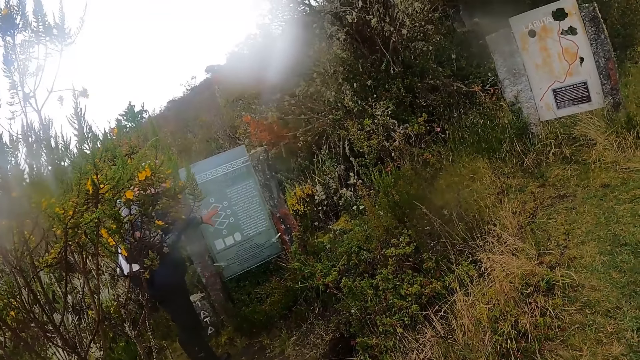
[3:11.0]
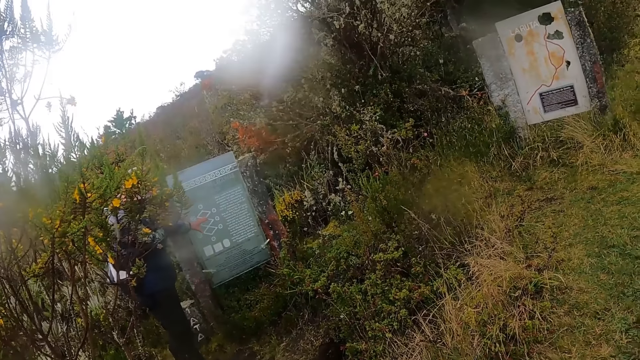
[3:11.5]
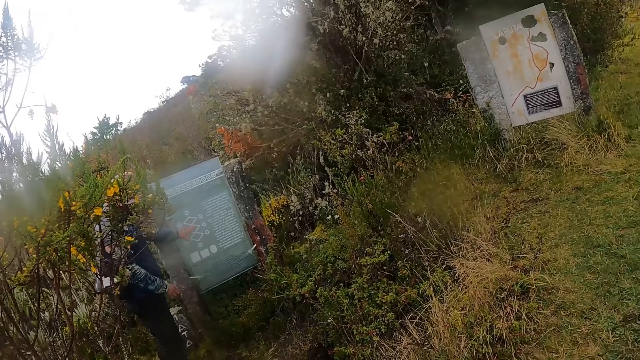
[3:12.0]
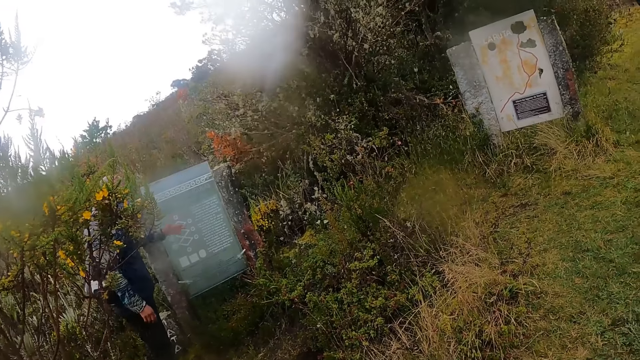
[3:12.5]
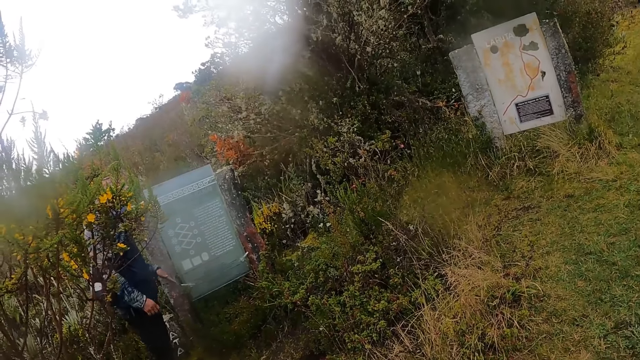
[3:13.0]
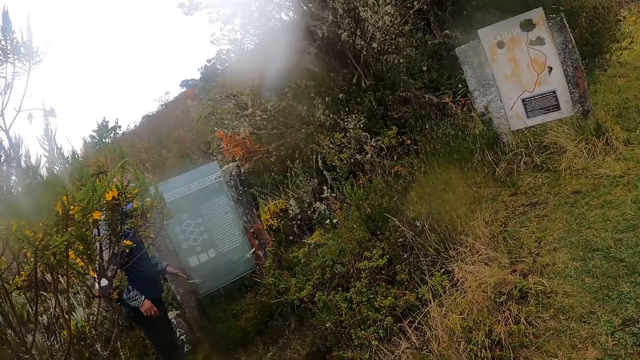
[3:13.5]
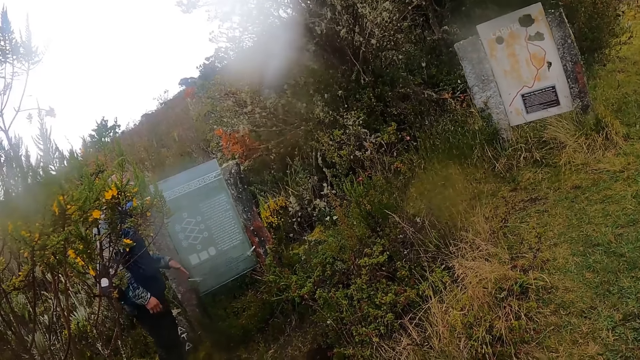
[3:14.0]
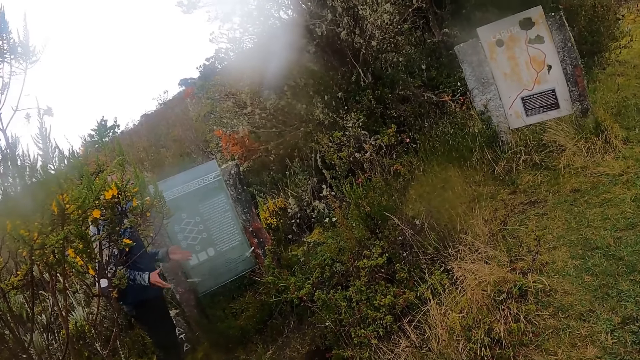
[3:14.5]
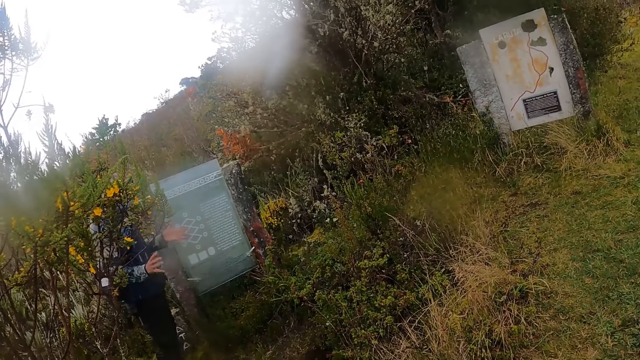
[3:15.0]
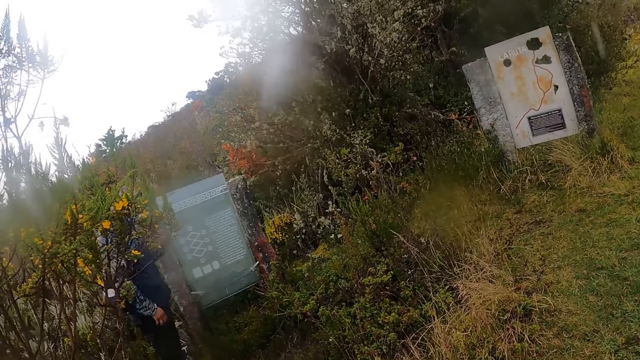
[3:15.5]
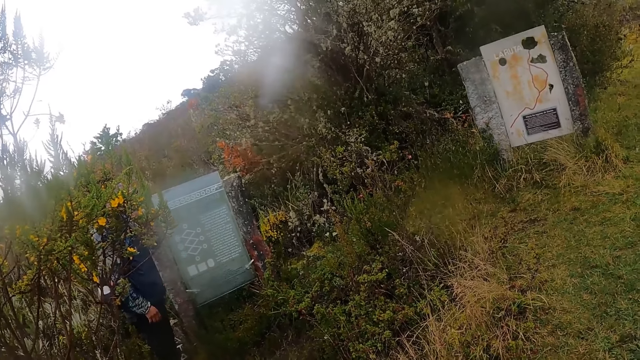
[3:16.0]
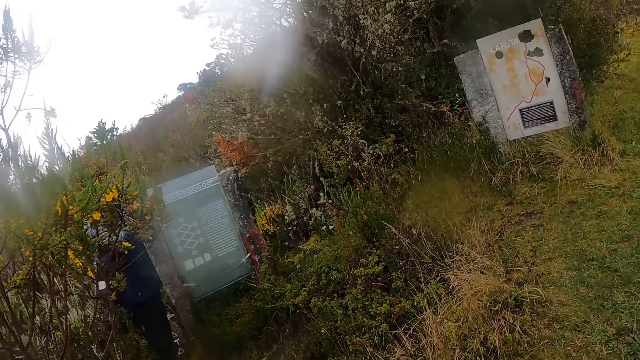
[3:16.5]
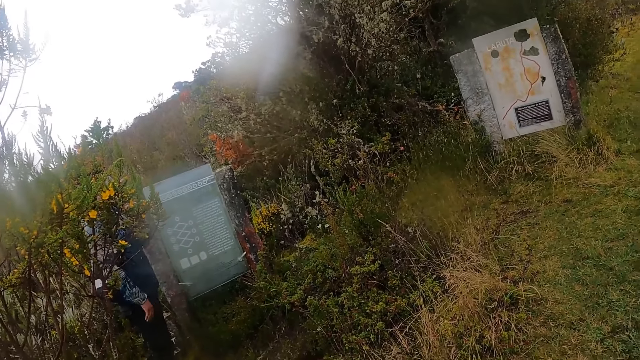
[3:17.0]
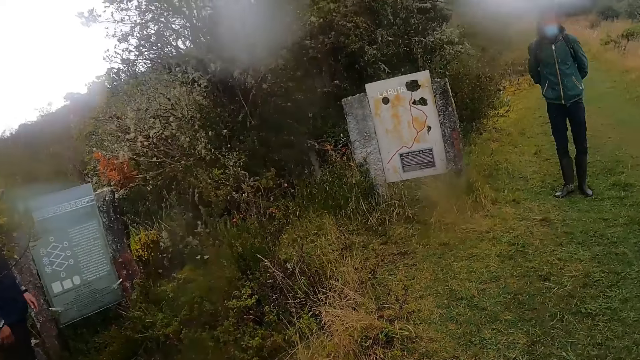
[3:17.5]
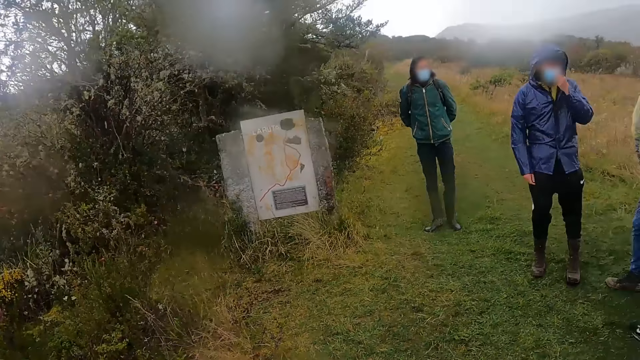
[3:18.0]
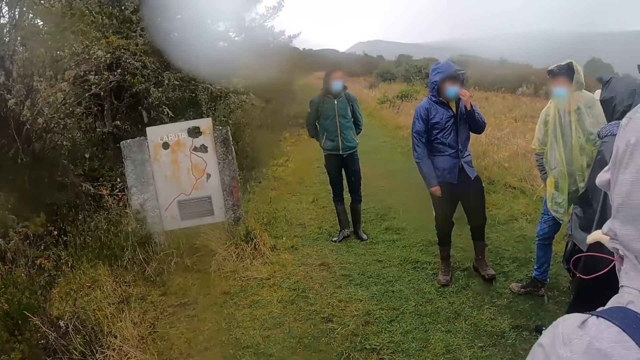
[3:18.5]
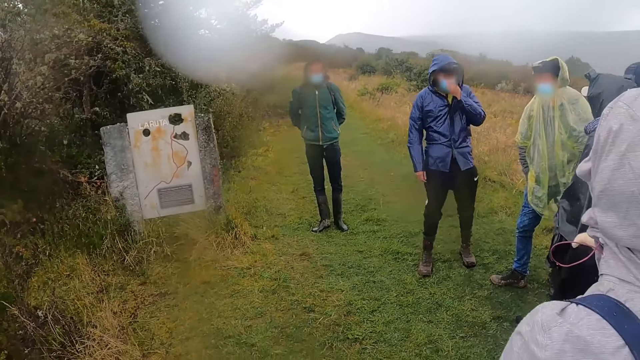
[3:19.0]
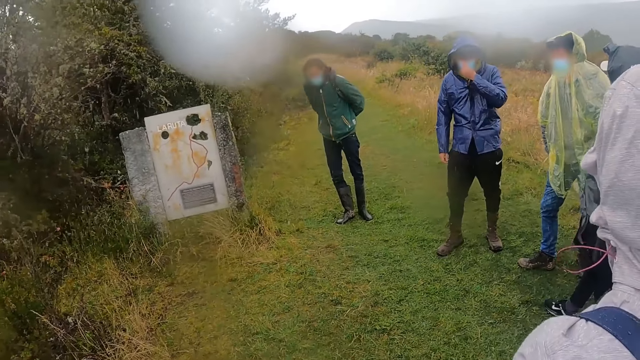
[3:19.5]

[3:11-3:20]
The tour guide gesticulates with both hands.

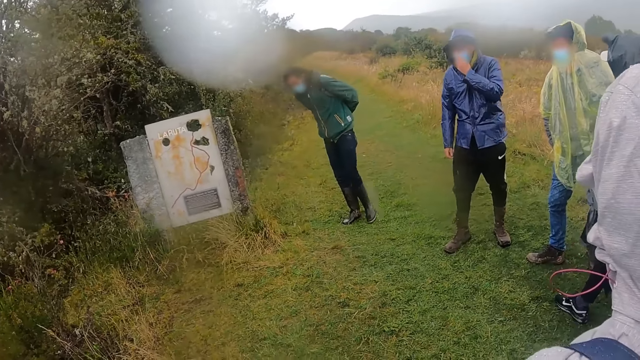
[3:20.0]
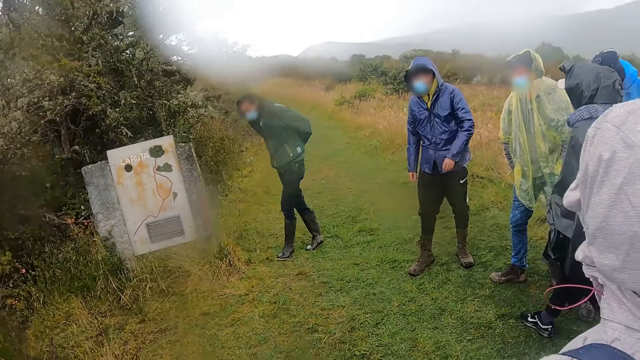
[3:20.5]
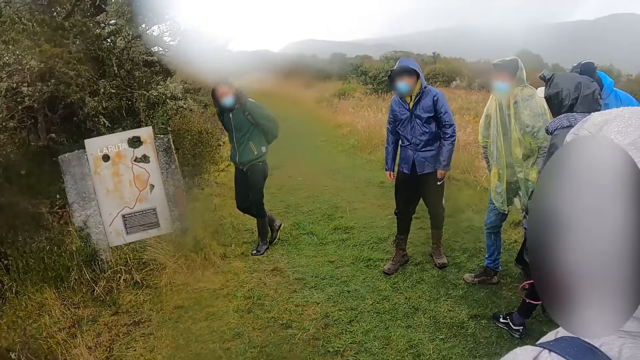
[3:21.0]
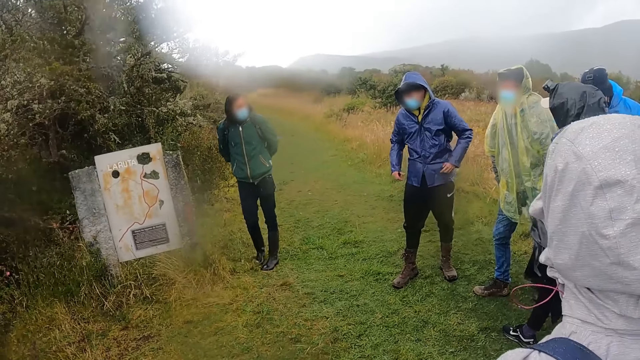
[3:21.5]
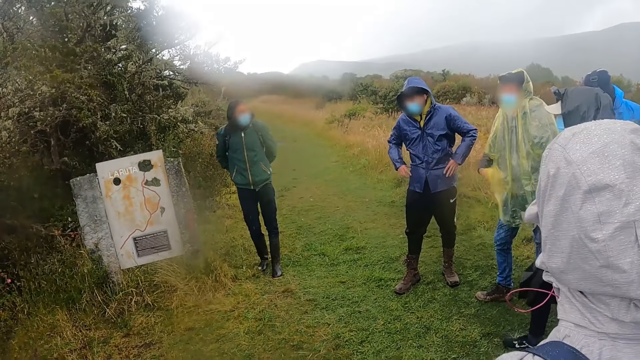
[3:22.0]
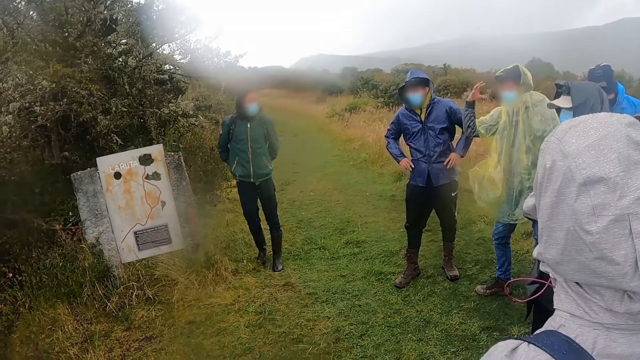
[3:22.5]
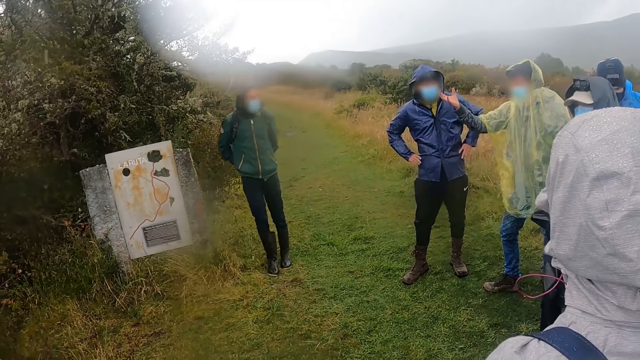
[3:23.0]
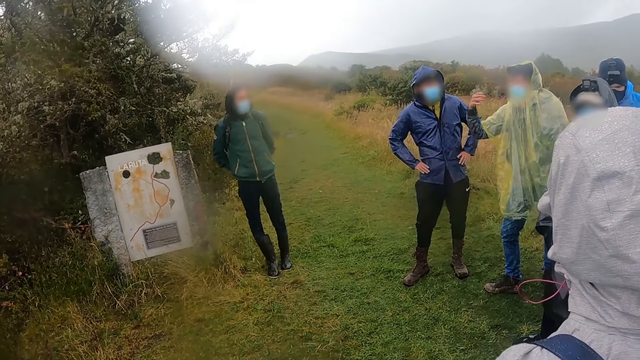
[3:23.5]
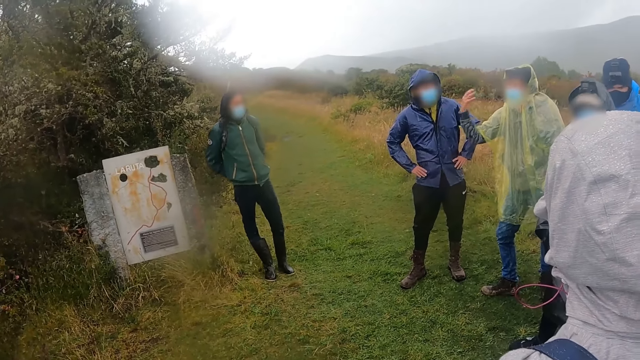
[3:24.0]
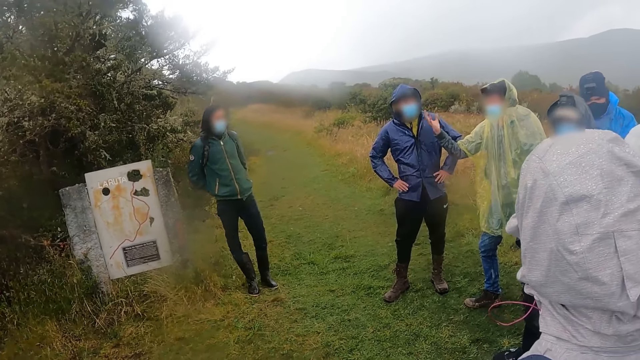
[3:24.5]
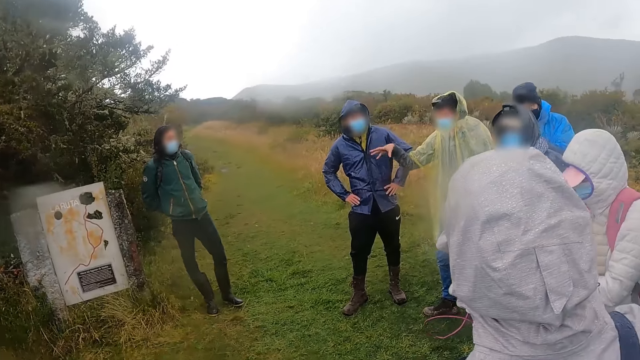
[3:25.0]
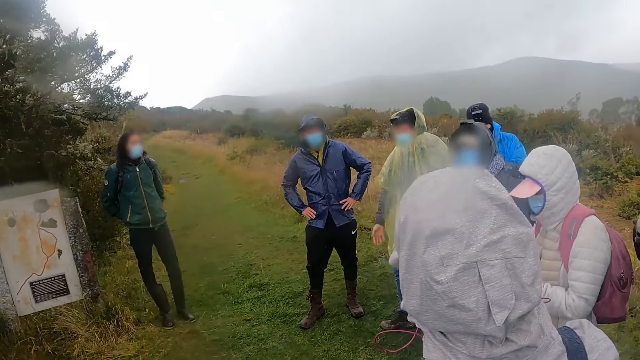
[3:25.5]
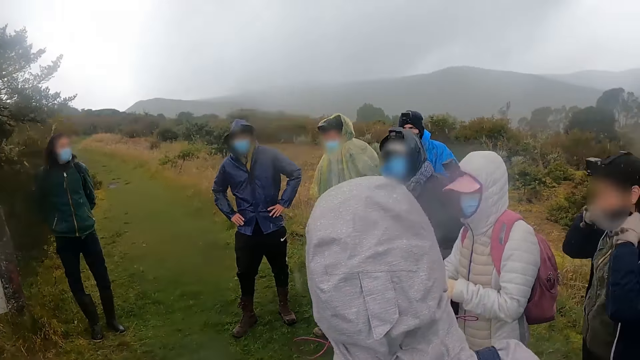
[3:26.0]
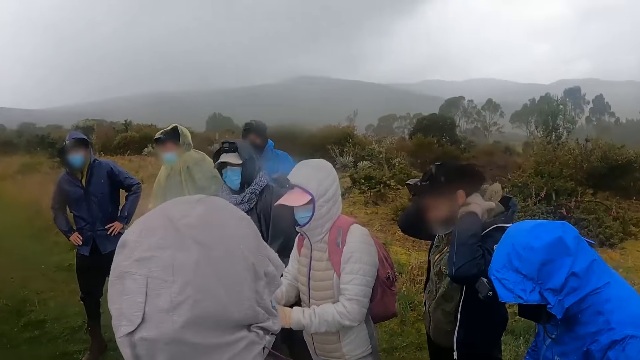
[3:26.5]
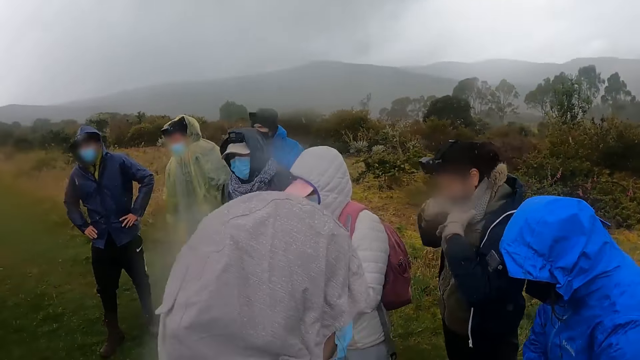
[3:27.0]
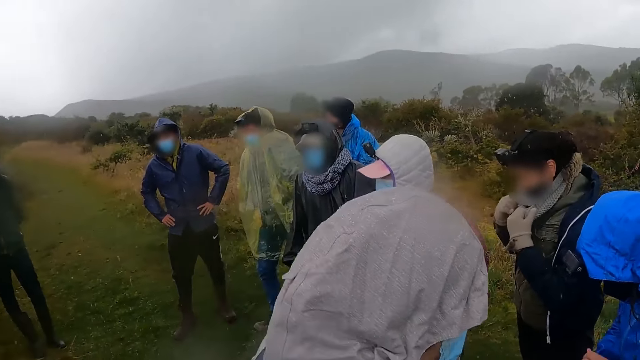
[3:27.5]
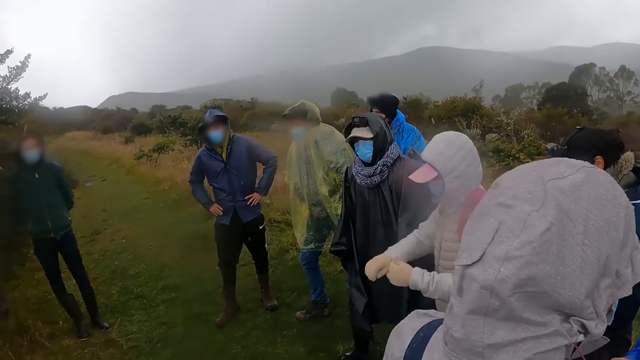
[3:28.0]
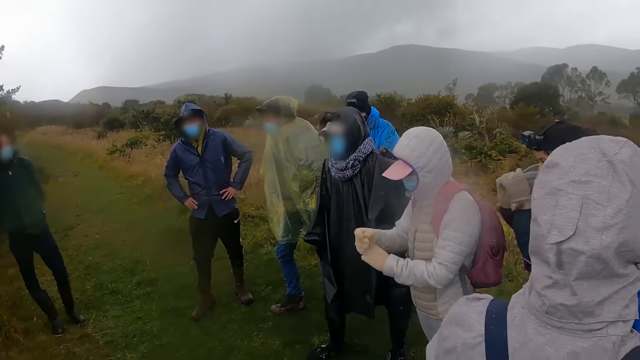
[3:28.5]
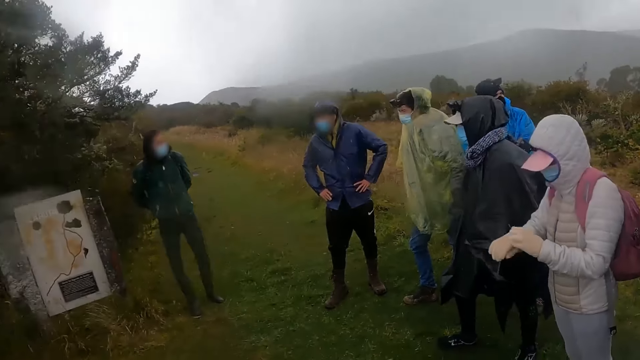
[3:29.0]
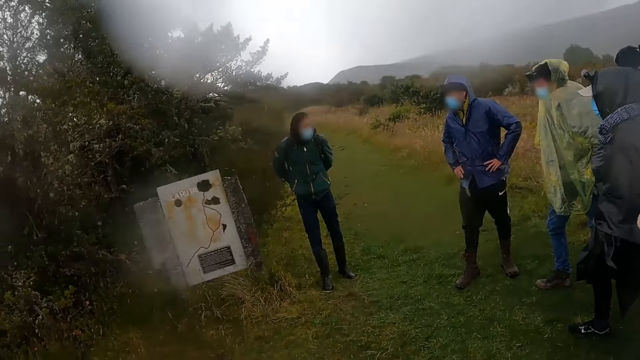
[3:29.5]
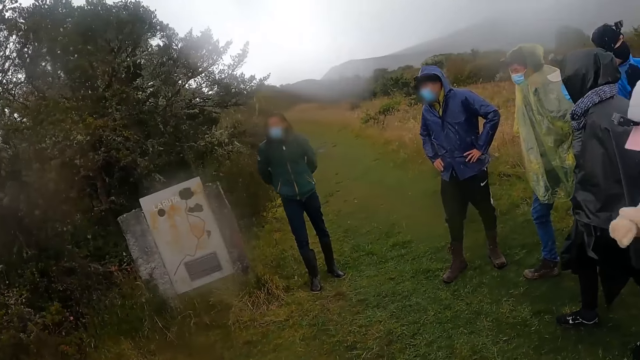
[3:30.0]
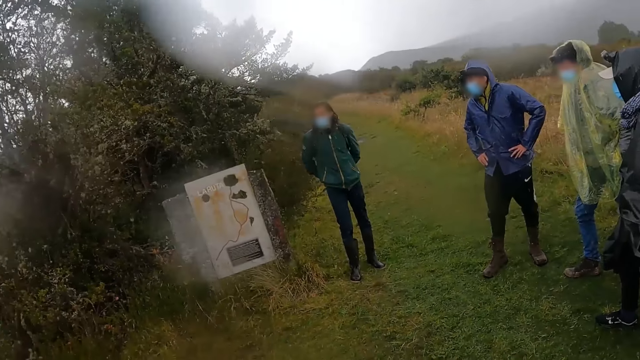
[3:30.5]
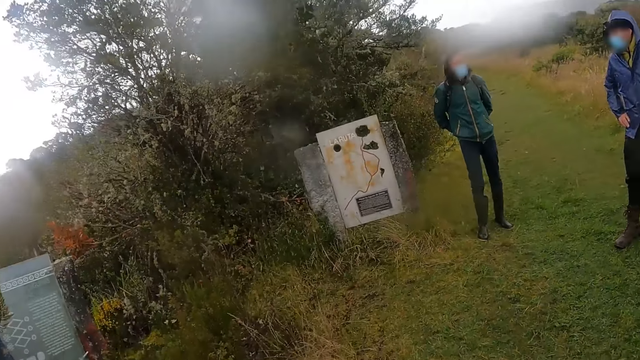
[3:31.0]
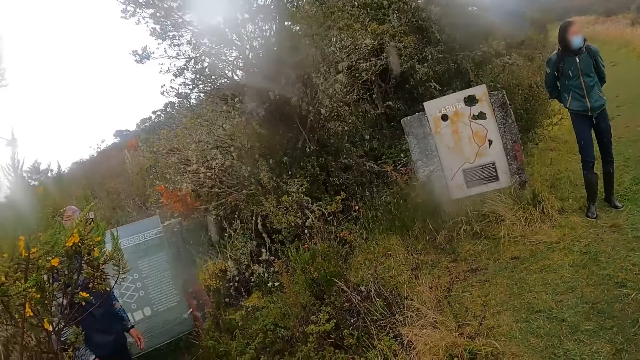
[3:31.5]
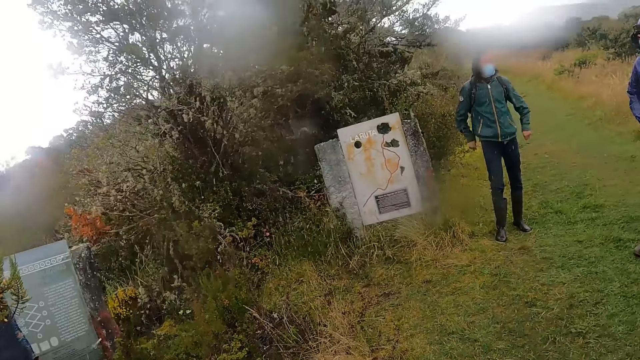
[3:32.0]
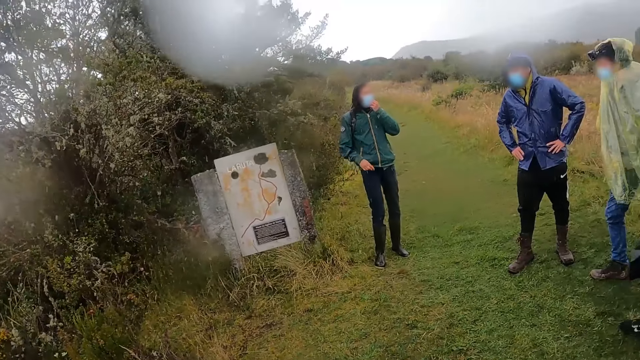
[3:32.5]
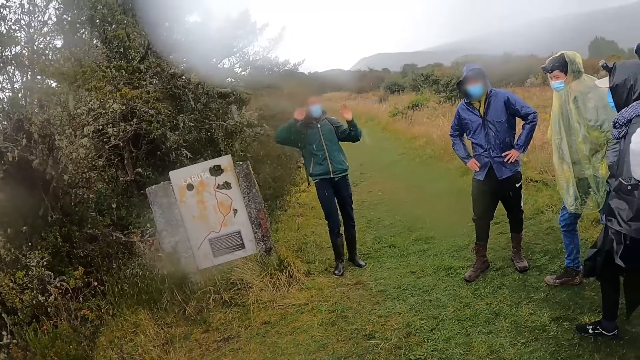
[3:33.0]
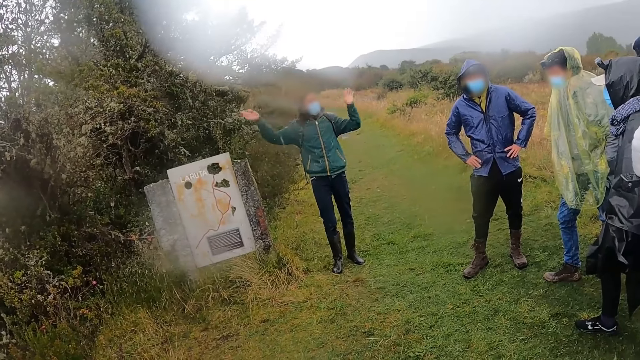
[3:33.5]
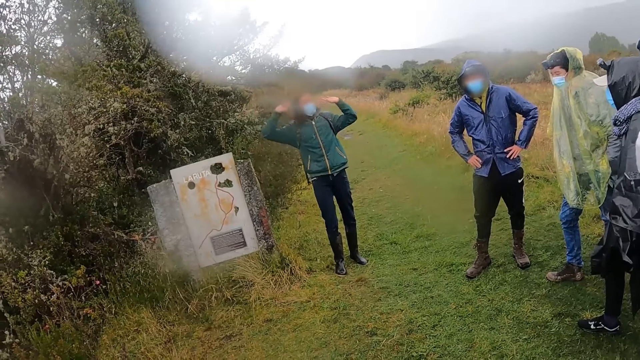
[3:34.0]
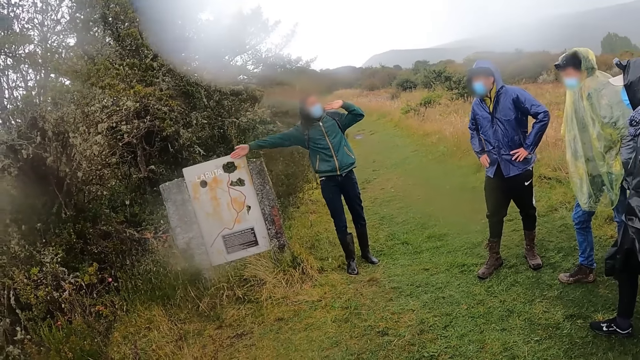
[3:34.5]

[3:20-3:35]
A man gesticulates with his right hand. The camera wearer turns around the garden. Another man gesticulates with both hands.
